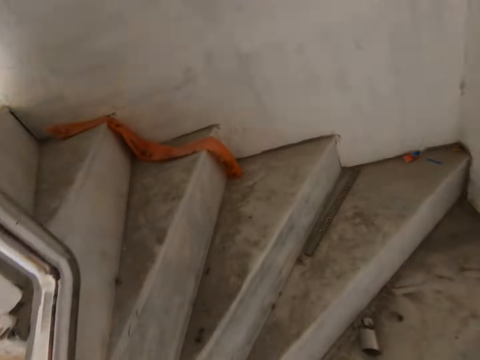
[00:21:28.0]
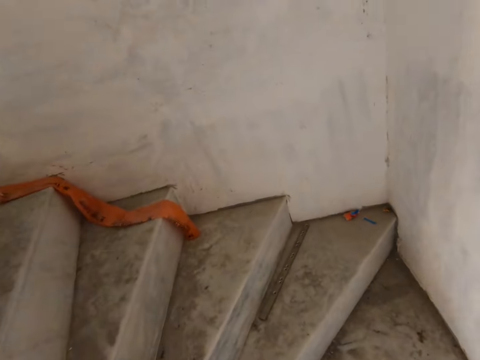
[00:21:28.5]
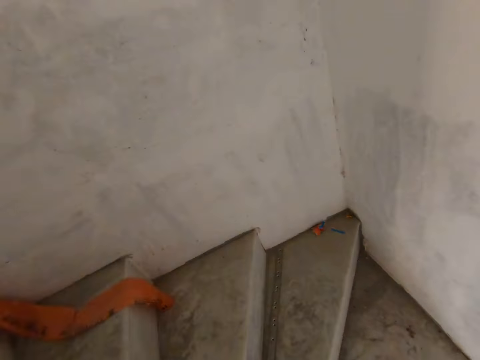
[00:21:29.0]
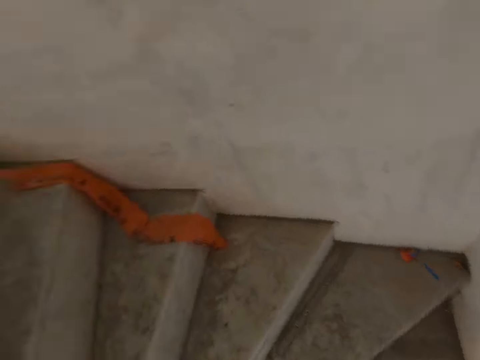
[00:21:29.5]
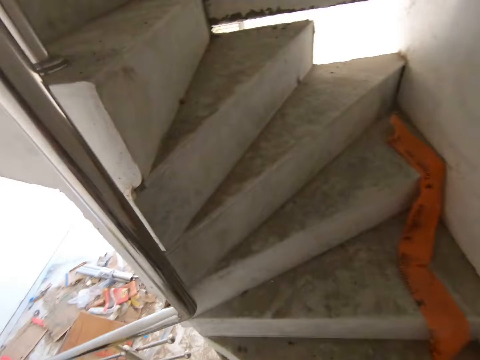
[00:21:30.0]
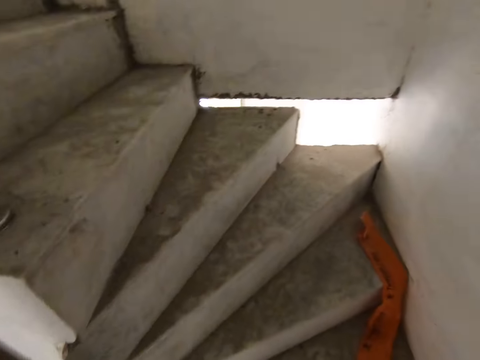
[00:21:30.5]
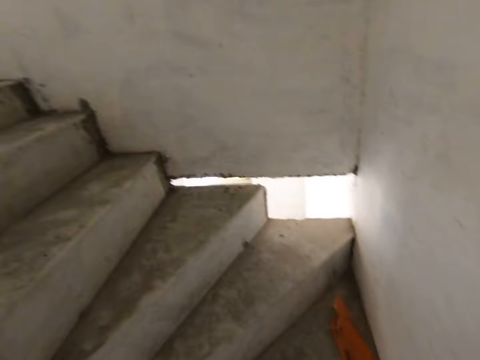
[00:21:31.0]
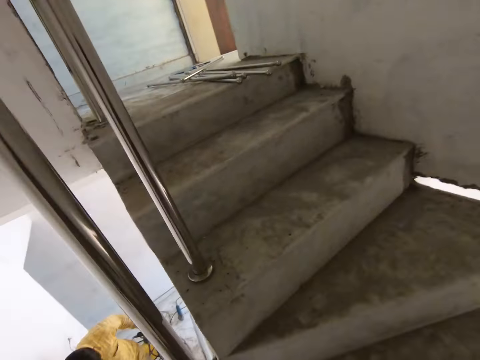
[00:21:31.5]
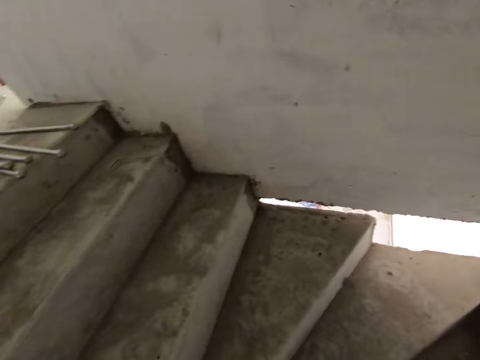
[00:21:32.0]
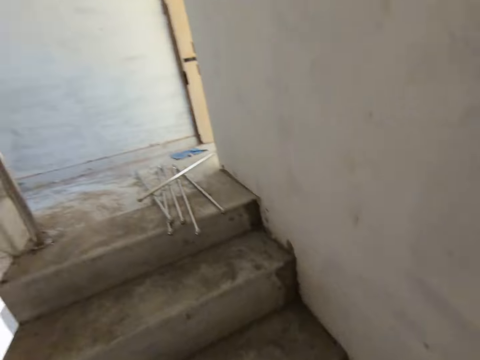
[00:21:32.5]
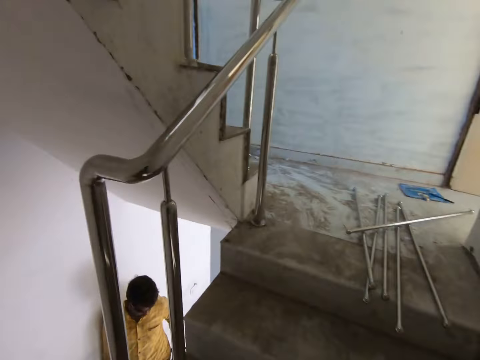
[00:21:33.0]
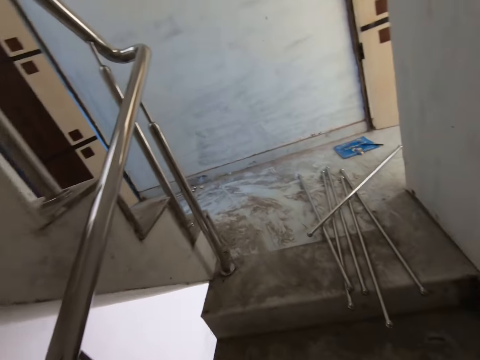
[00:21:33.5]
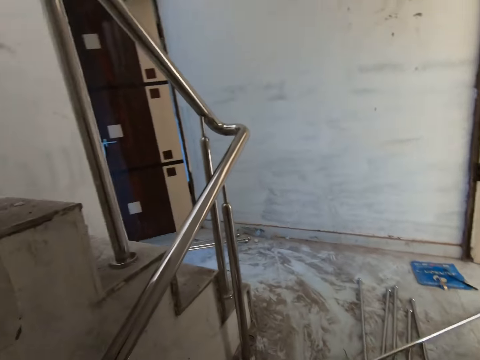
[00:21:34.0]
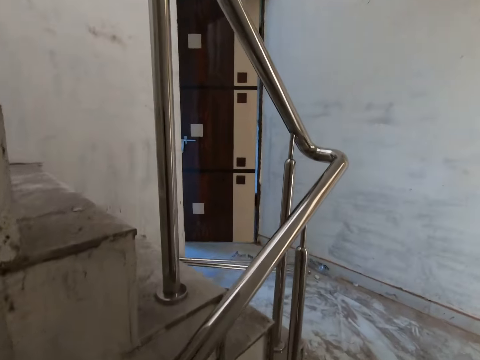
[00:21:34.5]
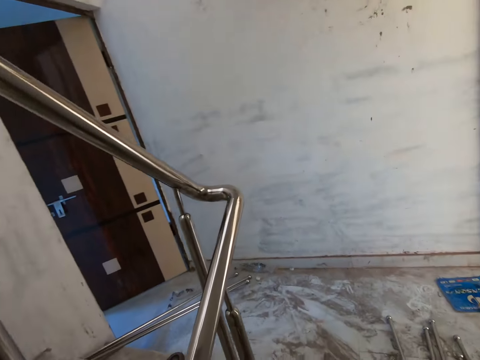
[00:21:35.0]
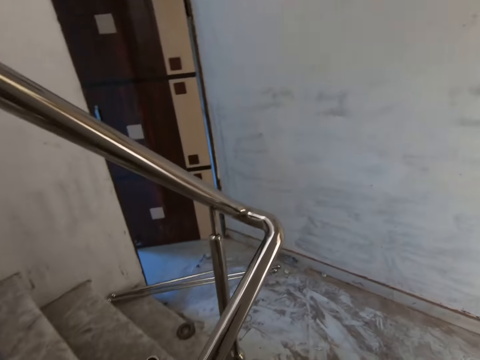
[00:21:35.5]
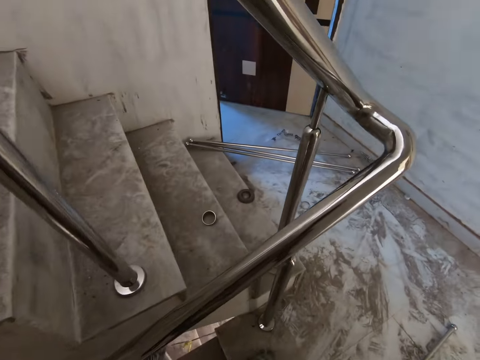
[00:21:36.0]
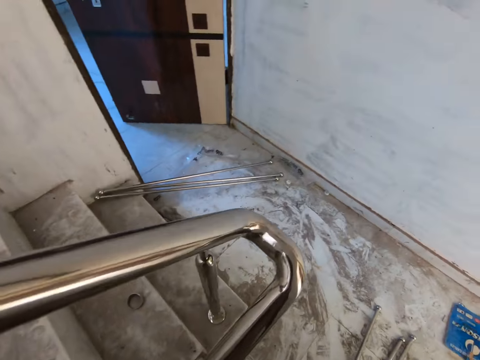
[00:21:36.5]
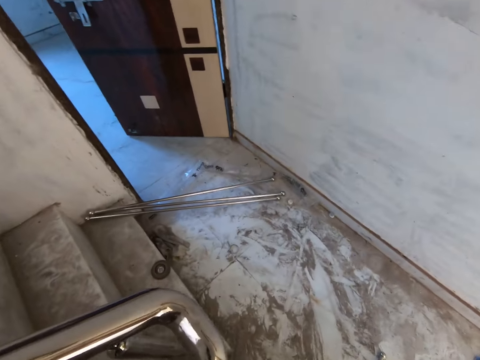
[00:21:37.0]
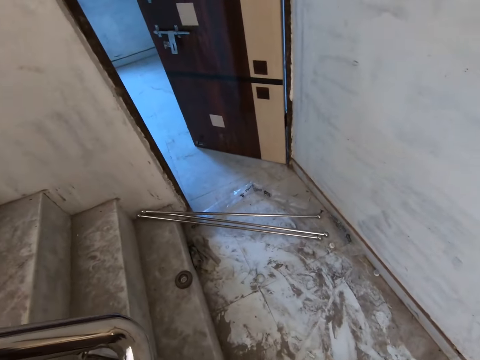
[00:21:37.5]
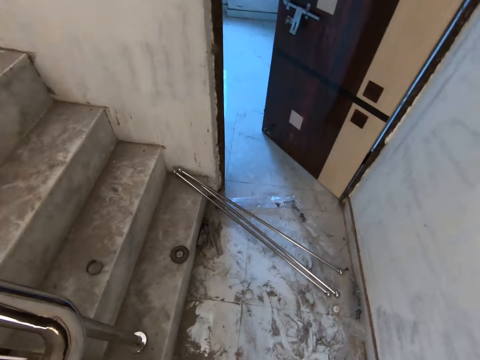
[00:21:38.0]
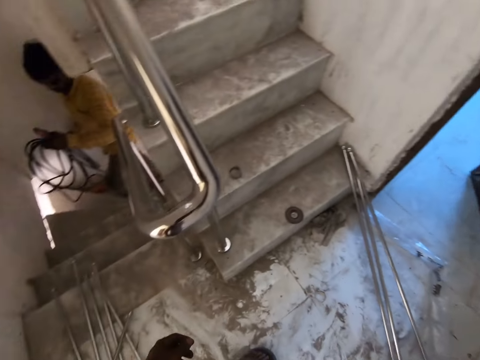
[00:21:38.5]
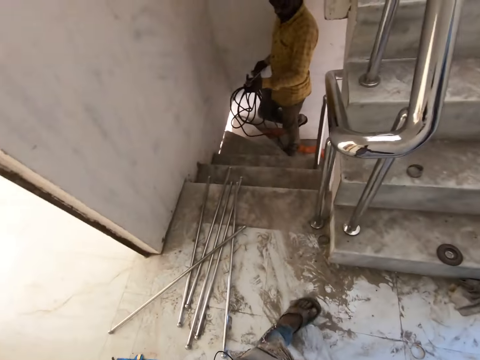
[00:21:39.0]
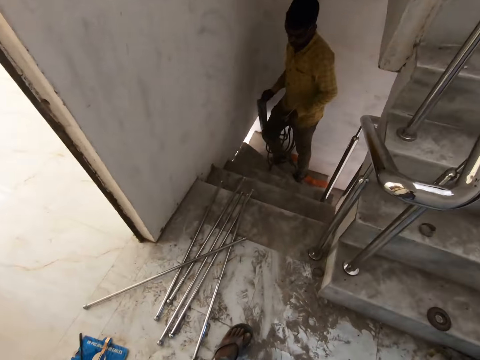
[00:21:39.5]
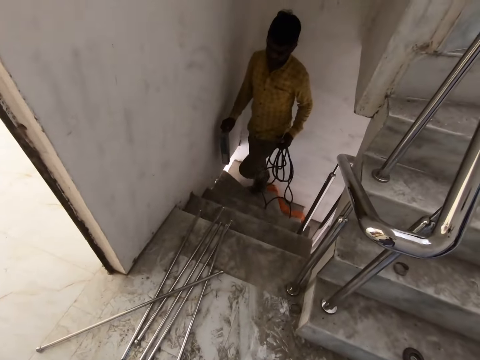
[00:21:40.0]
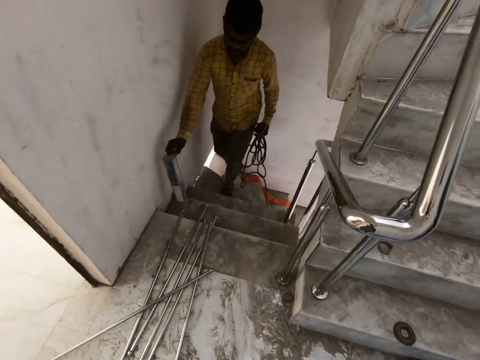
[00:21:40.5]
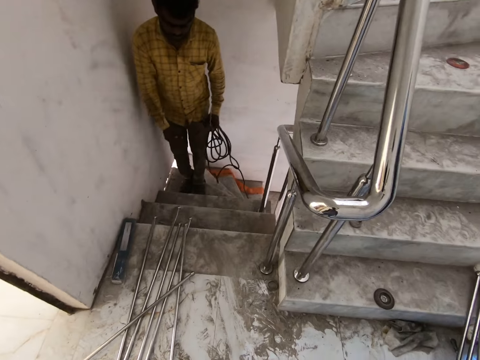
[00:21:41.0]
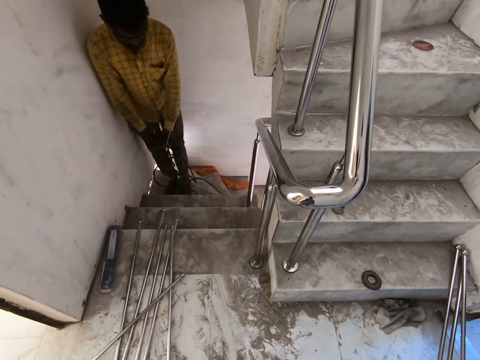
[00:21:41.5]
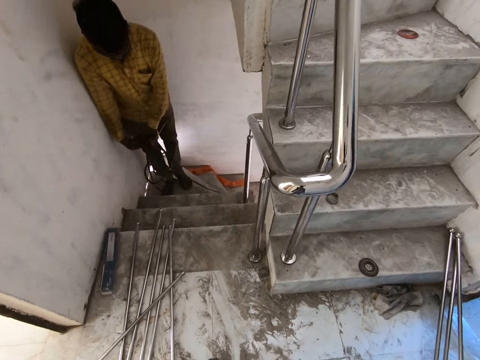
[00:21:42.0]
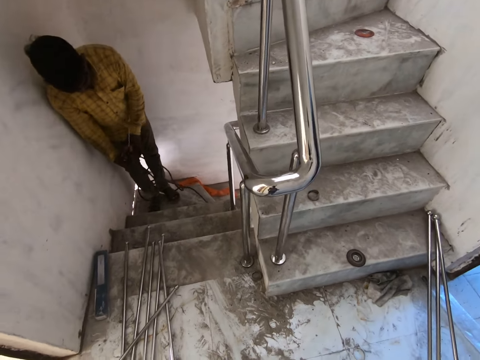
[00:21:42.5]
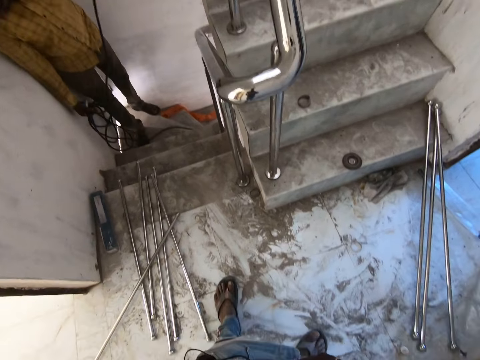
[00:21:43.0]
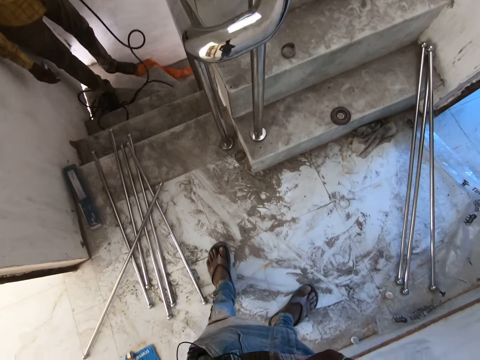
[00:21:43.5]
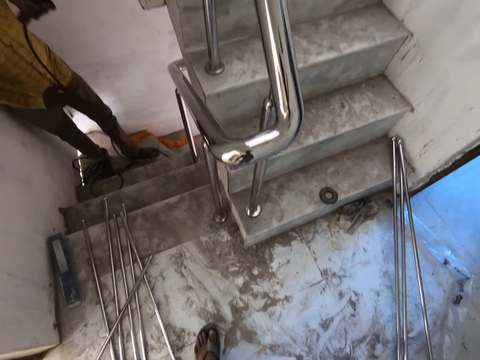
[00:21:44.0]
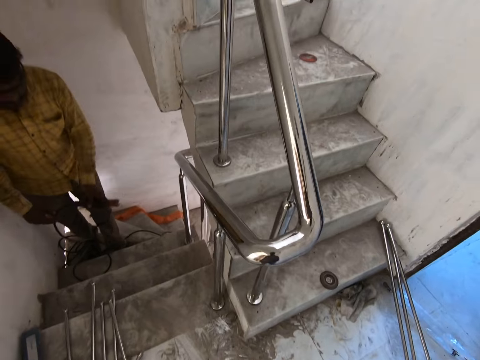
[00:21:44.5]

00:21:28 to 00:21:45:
The camera wearer climbs the staircase. The man climbs the staircase. The camera wearer turns around. The man throws a metal frame or carton on a staircase step with his right hand. He unfolds the cord with his left hand.

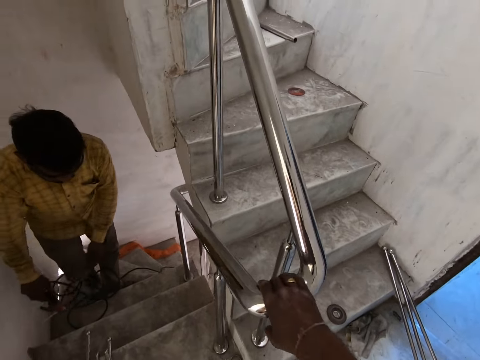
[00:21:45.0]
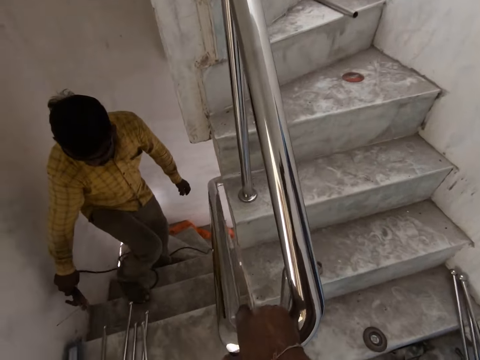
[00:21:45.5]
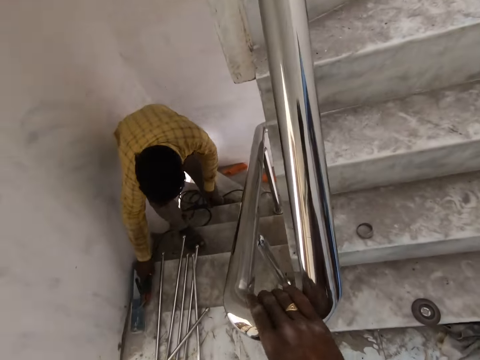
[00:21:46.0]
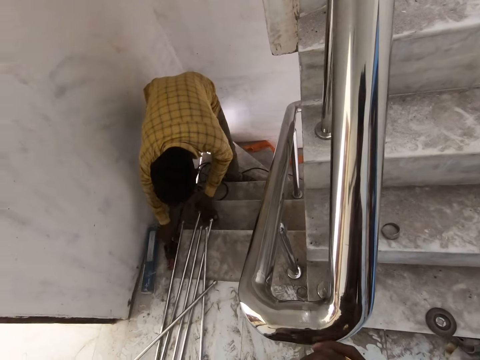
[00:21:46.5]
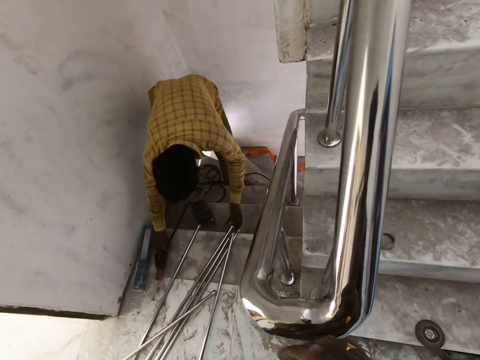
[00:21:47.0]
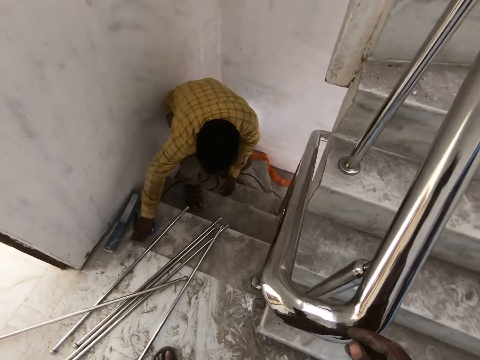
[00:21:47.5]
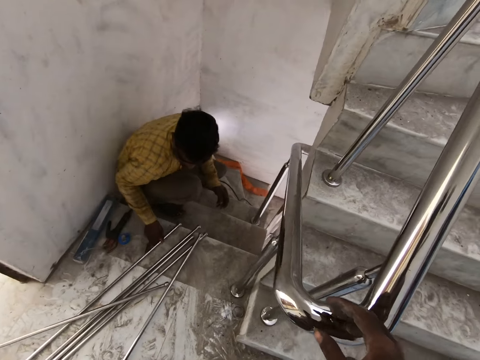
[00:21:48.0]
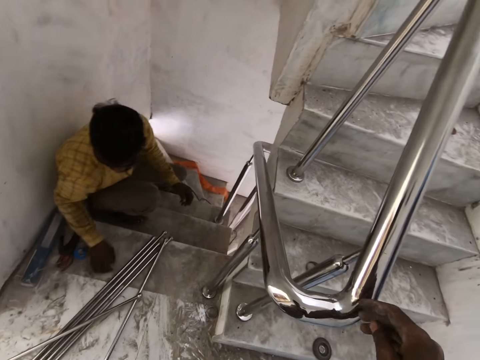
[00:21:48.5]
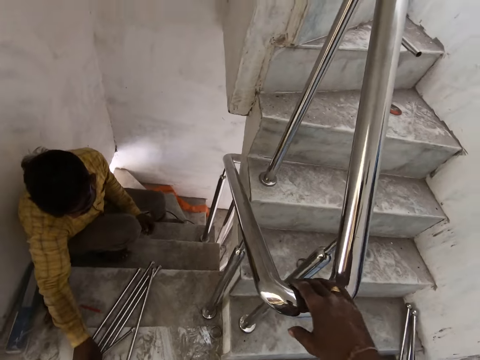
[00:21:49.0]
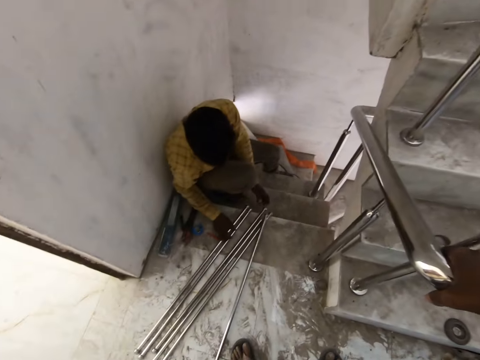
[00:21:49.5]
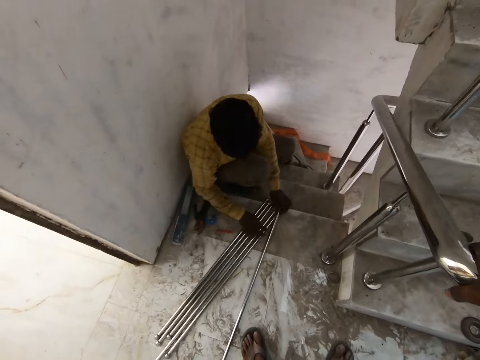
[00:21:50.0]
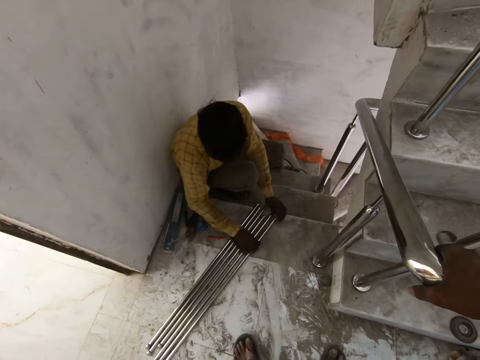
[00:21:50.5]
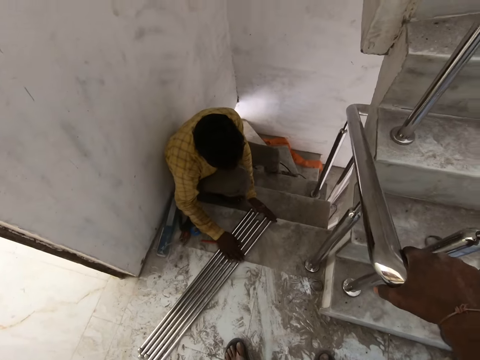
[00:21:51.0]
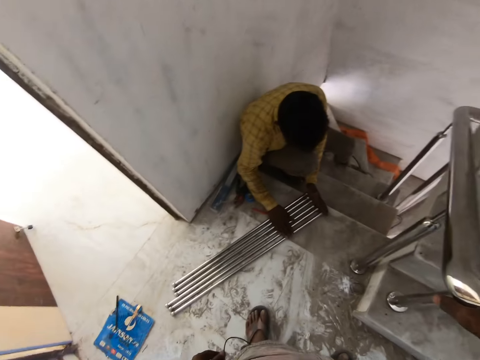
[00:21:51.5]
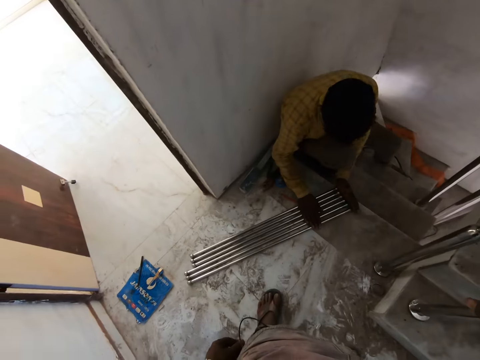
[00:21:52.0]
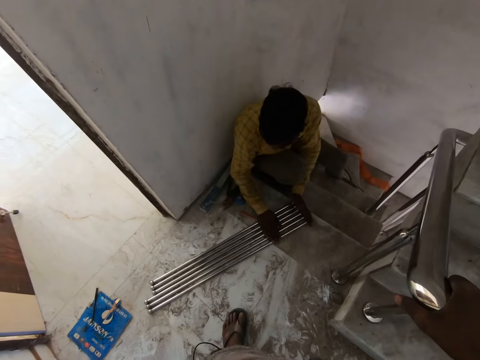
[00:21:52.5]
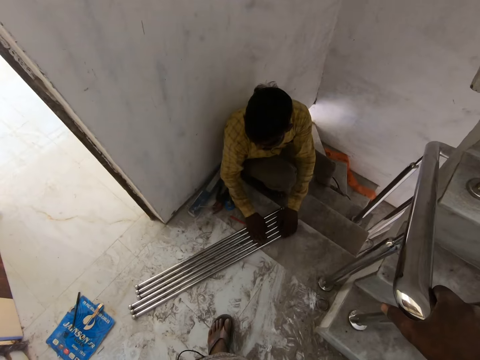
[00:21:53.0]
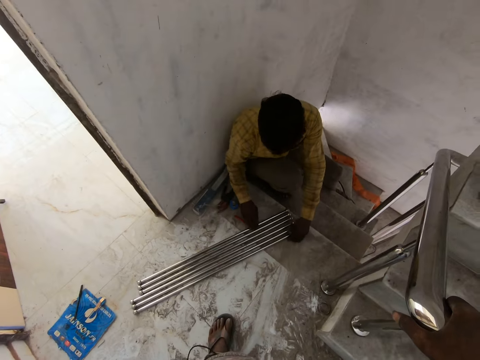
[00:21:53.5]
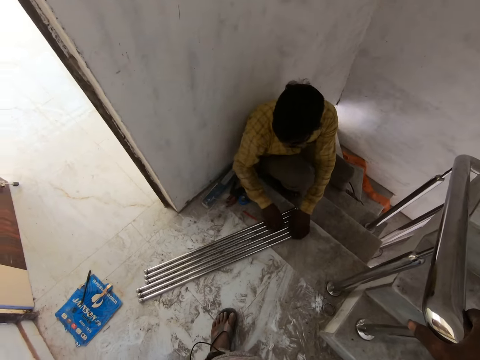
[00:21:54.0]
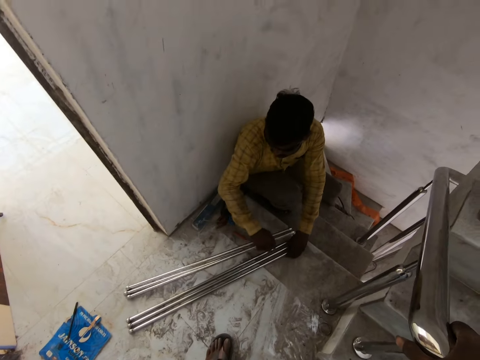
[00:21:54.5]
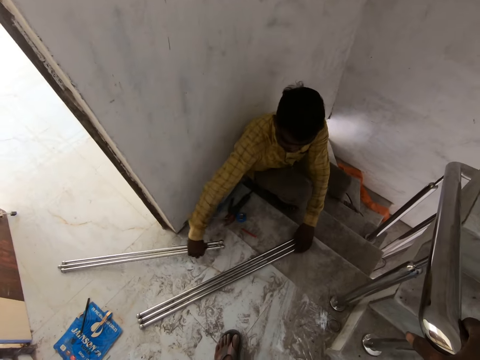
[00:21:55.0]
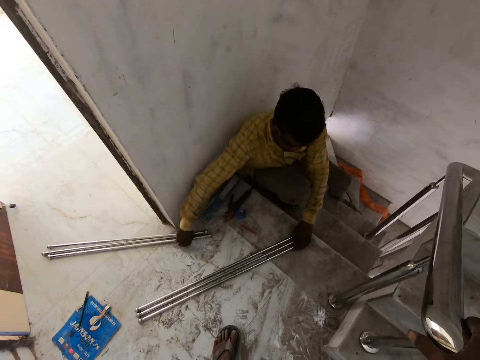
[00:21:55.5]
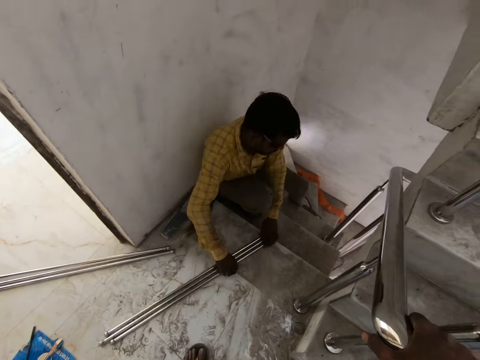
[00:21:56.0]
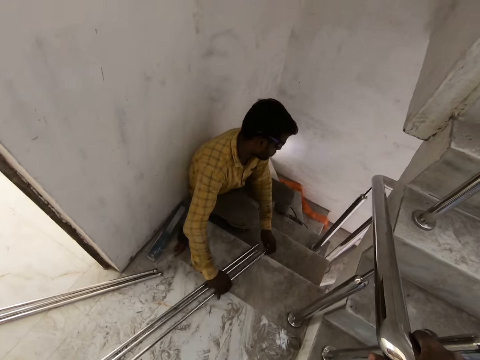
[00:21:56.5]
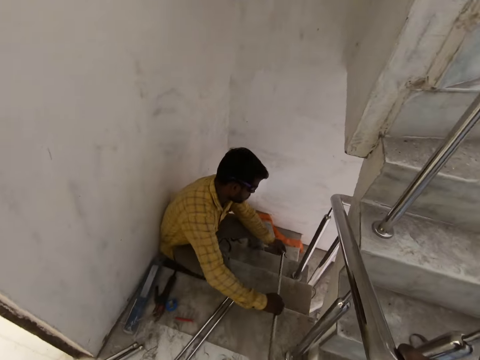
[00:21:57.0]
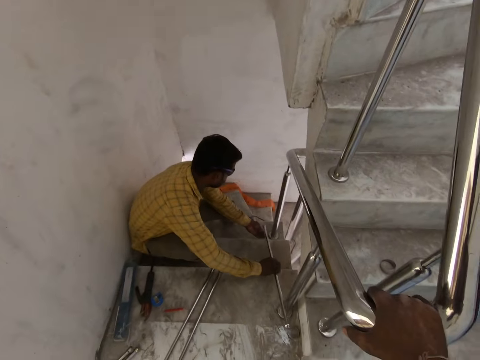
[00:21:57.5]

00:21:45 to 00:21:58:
The man passes the electrode holder in his left hand to his right hand. The camera wearer holds a handrail of the staircase with his right hand. The man puts a welding machine on the stairs. He moves metal tubes on the staircase step with the electrode holder in his right hand. He drops the electrode holder on the staircase step with his right hand. He drops the tape measure on the staircase step with his right hand. He moves the metal tubes with his right hand. He picks up the metal tube from the staircase step with his right hand. He arranges the metal tubes on the staircase step with both hands. He moves the metal tubes on the staircase step with his right hand. He picks up the metal tube from the staircase step with both hands.
